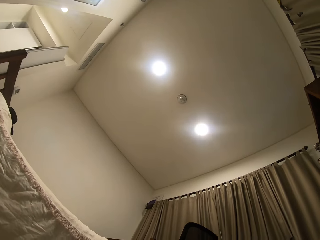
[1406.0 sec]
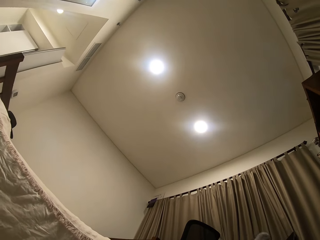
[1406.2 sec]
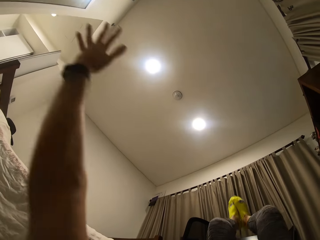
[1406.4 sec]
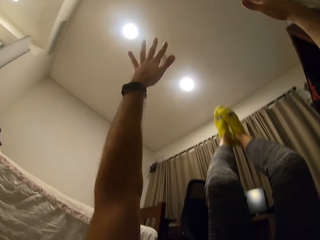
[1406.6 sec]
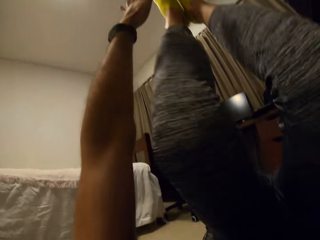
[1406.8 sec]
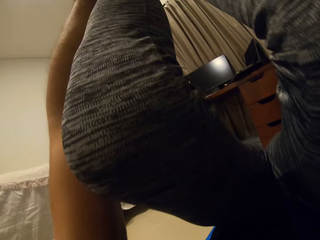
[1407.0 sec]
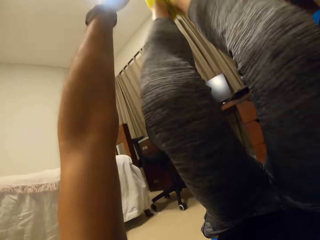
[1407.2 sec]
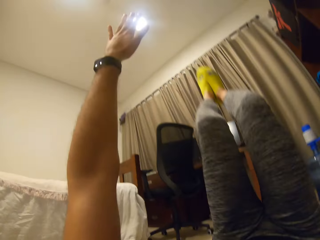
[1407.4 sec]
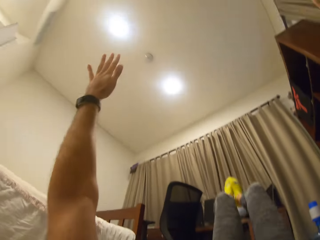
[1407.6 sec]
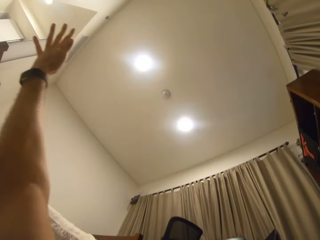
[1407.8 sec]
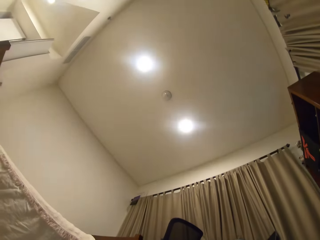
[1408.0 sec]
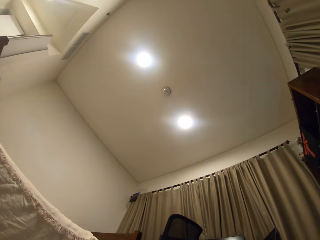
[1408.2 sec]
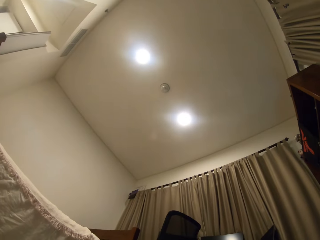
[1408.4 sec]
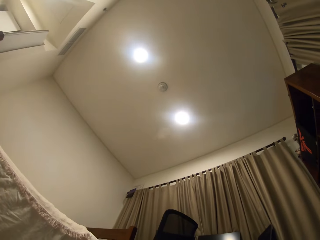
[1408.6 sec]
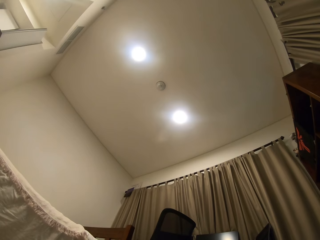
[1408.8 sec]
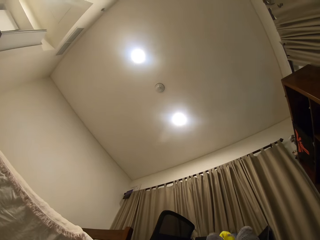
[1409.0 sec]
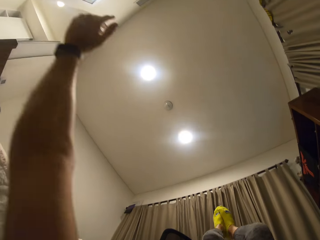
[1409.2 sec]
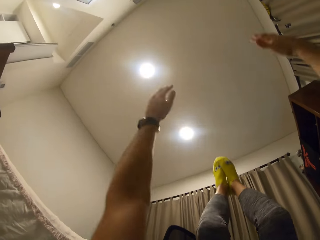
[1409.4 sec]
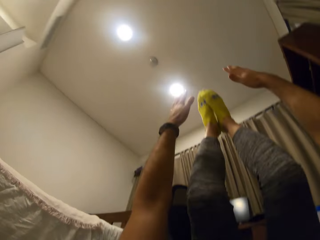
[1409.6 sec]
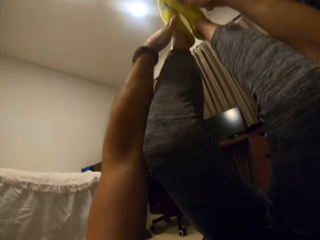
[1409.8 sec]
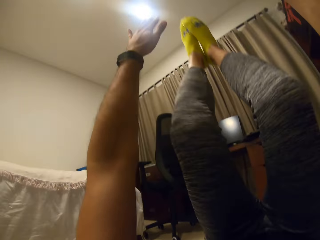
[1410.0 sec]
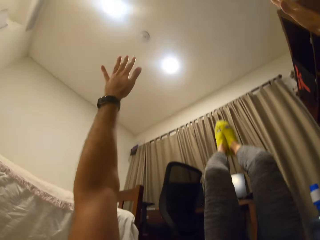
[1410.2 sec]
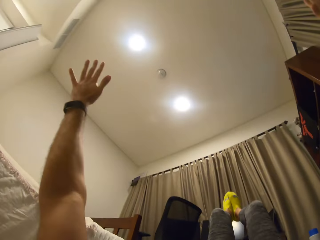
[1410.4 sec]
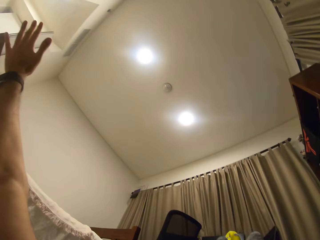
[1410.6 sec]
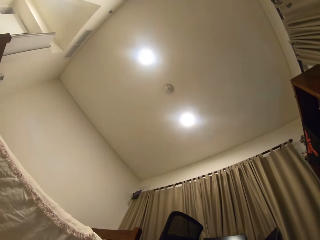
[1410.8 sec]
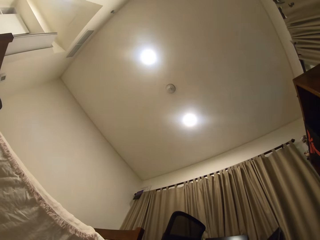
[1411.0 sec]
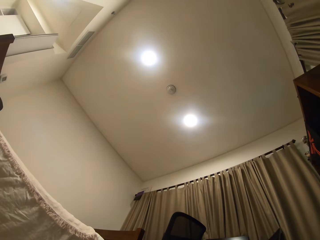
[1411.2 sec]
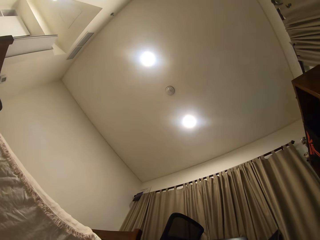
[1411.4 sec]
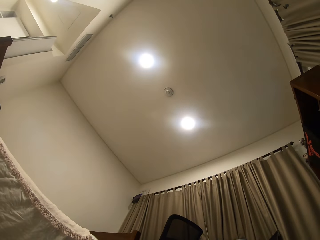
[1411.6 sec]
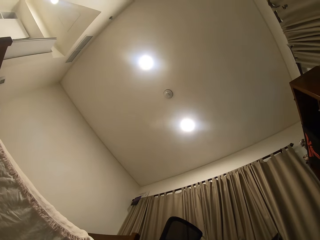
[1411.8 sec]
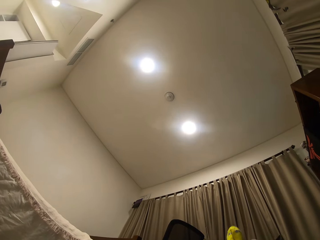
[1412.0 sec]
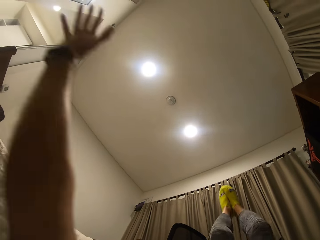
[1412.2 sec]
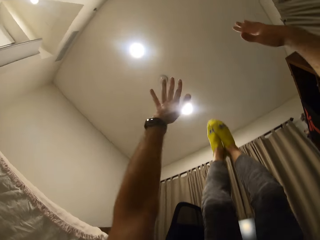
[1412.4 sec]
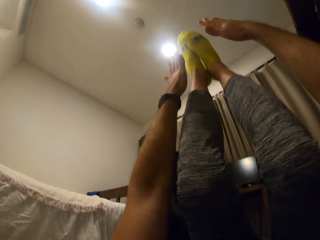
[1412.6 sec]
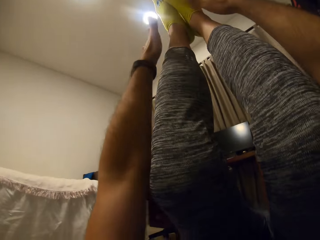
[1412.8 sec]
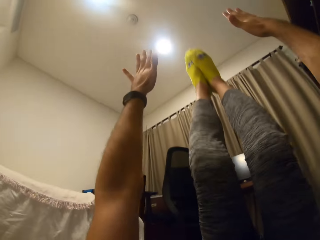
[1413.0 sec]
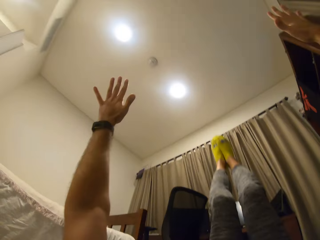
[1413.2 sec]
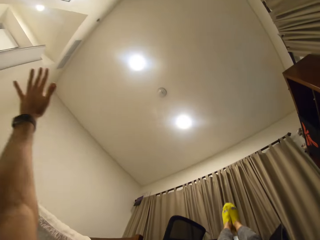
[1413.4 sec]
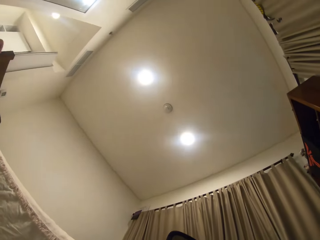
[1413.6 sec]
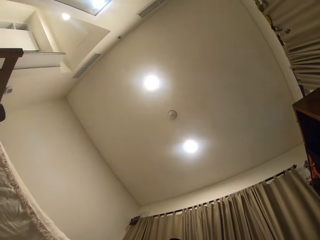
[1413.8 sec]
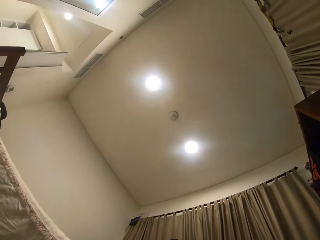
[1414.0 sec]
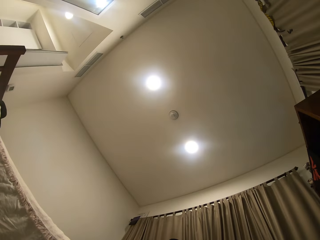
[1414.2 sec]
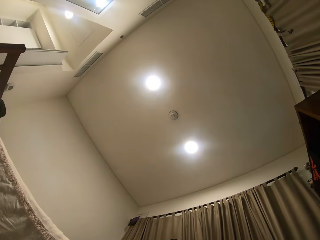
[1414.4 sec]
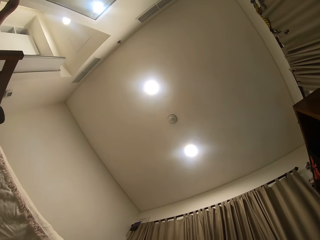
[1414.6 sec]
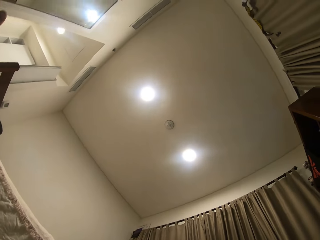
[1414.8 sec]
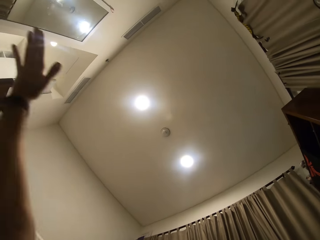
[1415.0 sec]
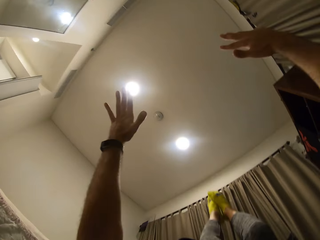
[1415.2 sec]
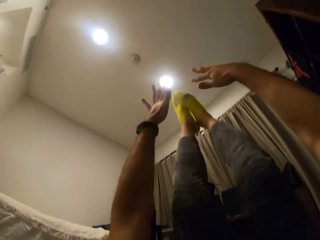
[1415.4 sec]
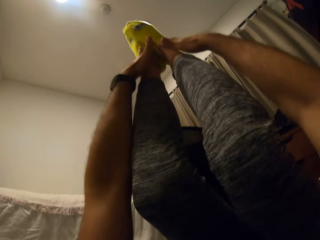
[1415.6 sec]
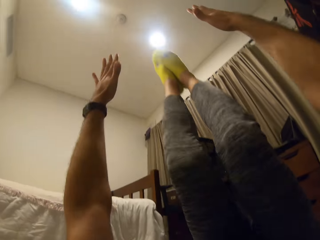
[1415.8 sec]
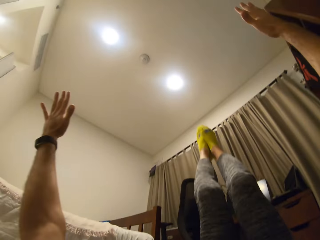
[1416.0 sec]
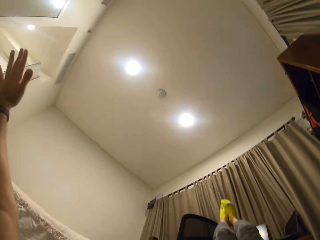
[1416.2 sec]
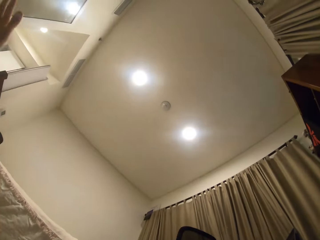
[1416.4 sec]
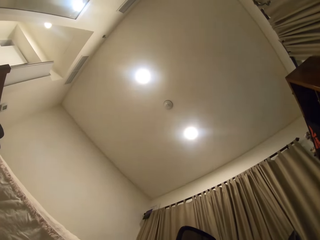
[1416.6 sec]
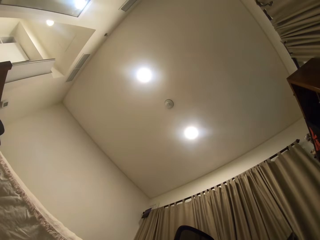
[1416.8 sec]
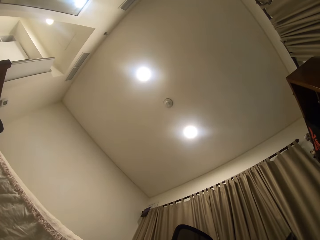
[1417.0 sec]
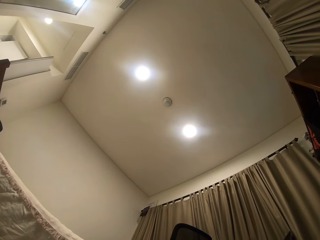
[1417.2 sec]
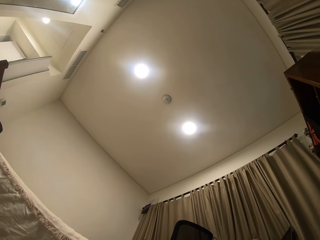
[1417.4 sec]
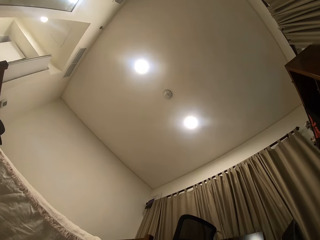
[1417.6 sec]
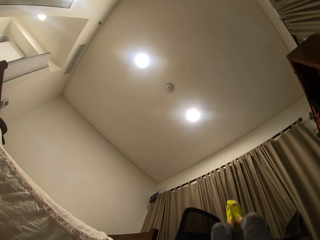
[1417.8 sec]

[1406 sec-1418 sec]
The camera wearer exercises his body. He looks at the ceiling. He exercises his body. He looks at the ceiling. He exercises his body. He looks at the ceiling. He exercises his body. He looks at the ceiling.

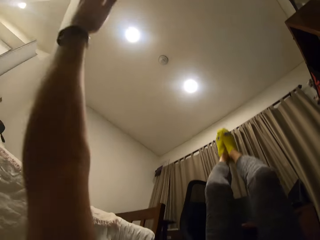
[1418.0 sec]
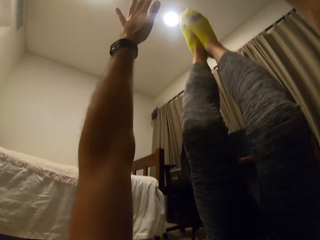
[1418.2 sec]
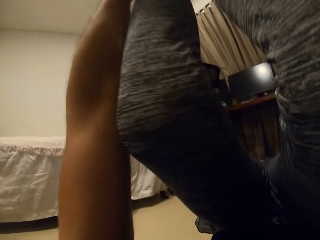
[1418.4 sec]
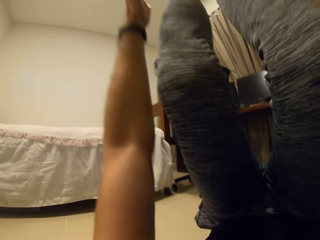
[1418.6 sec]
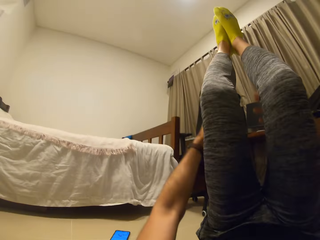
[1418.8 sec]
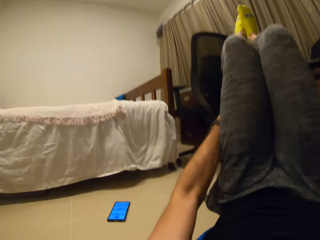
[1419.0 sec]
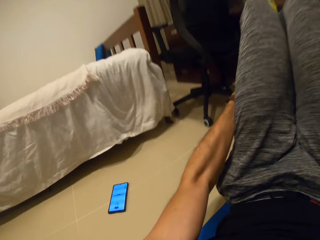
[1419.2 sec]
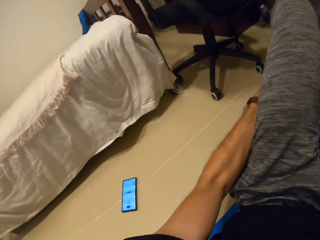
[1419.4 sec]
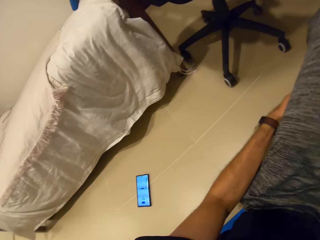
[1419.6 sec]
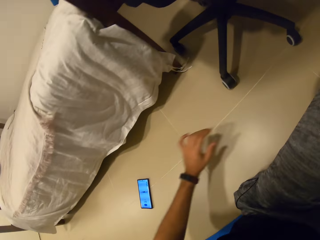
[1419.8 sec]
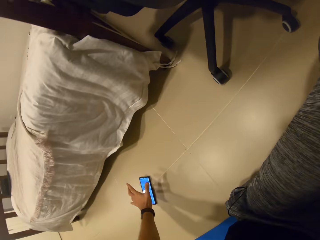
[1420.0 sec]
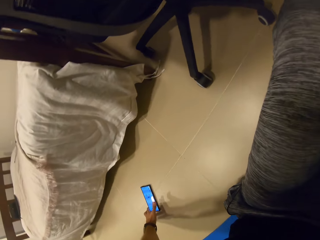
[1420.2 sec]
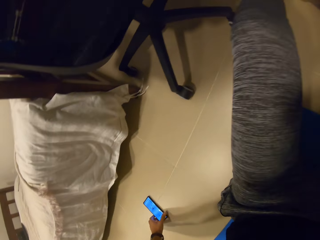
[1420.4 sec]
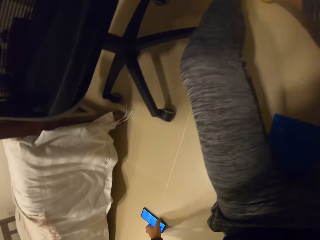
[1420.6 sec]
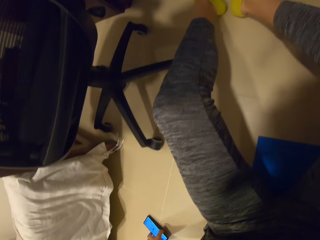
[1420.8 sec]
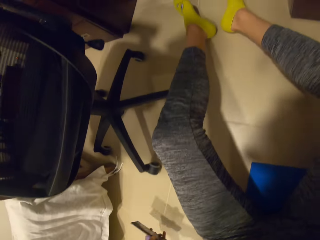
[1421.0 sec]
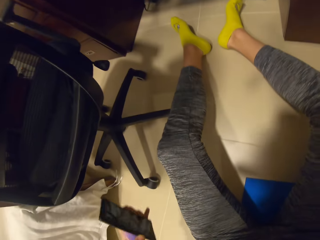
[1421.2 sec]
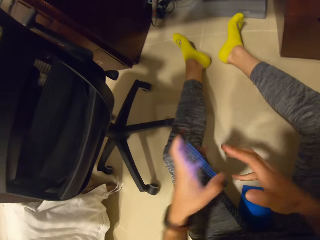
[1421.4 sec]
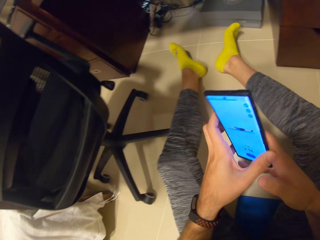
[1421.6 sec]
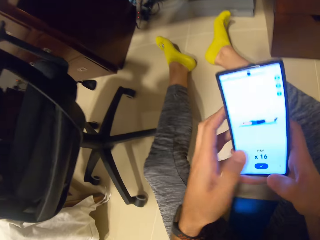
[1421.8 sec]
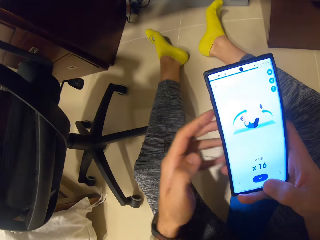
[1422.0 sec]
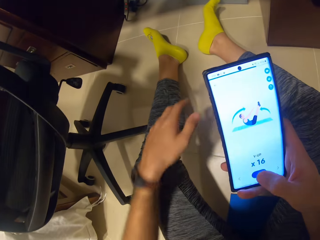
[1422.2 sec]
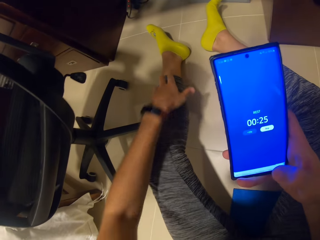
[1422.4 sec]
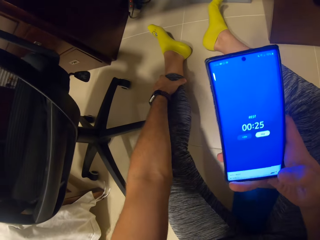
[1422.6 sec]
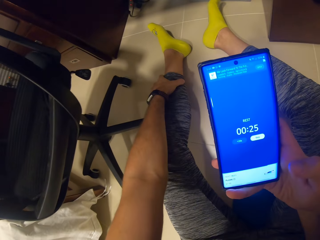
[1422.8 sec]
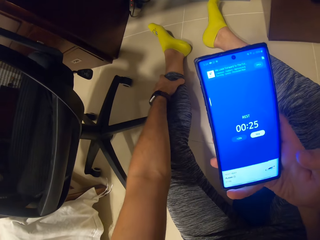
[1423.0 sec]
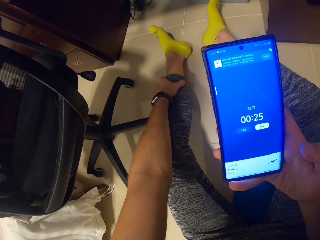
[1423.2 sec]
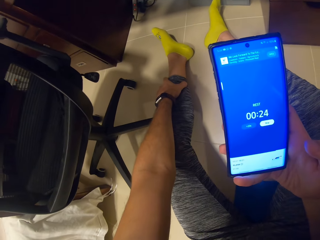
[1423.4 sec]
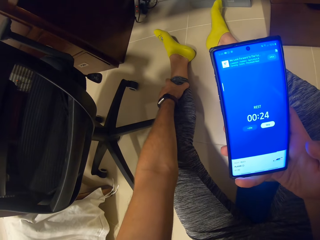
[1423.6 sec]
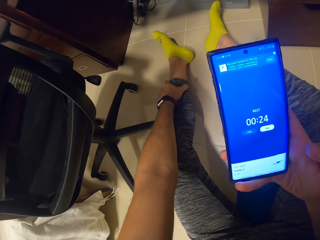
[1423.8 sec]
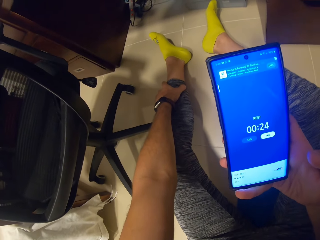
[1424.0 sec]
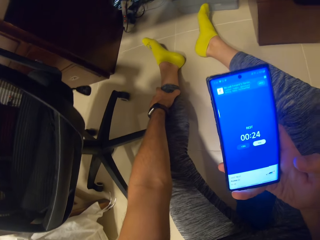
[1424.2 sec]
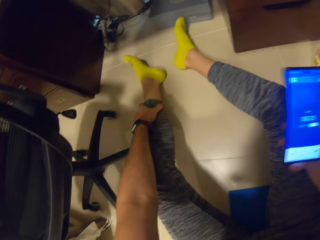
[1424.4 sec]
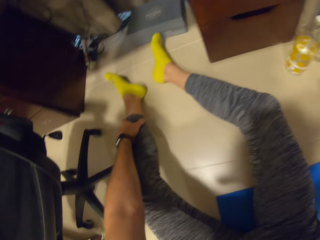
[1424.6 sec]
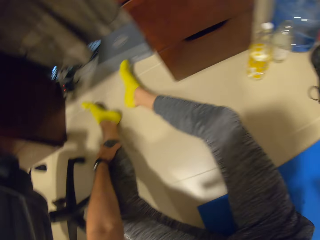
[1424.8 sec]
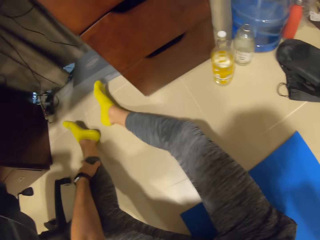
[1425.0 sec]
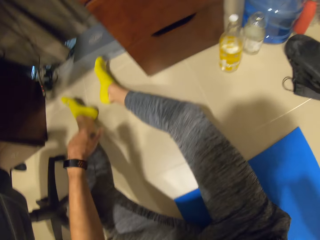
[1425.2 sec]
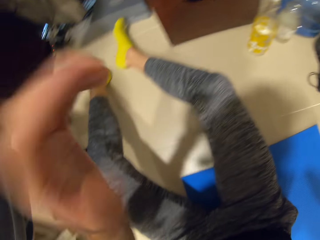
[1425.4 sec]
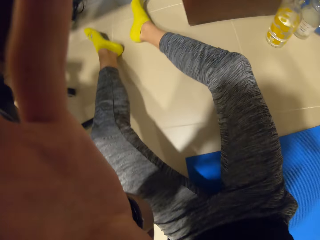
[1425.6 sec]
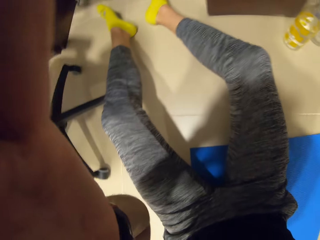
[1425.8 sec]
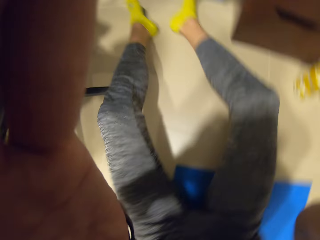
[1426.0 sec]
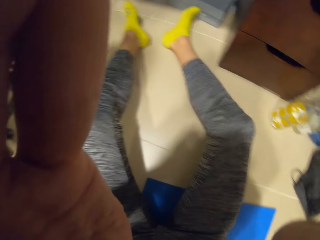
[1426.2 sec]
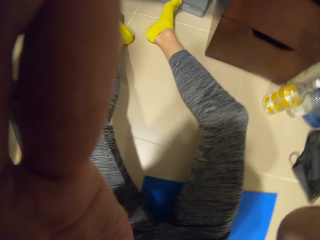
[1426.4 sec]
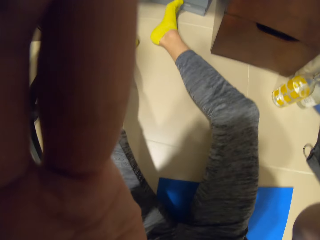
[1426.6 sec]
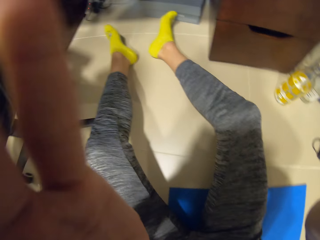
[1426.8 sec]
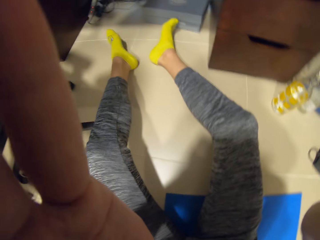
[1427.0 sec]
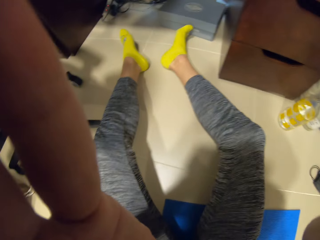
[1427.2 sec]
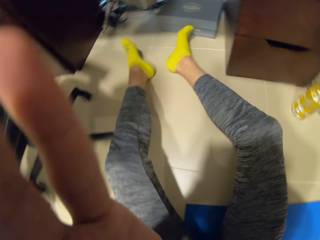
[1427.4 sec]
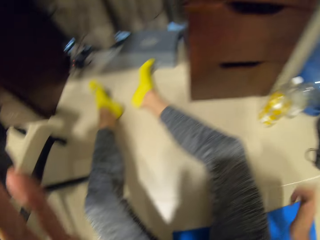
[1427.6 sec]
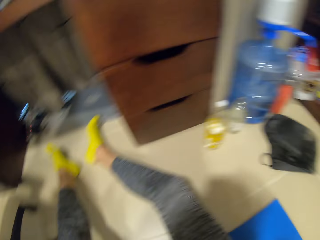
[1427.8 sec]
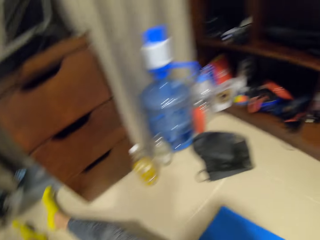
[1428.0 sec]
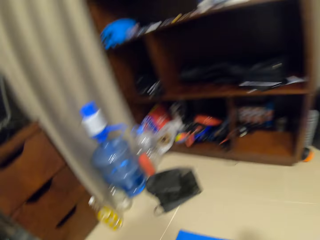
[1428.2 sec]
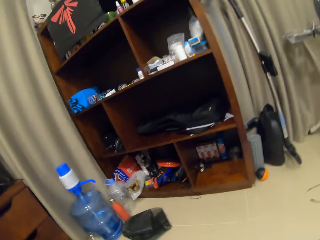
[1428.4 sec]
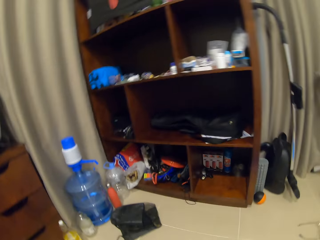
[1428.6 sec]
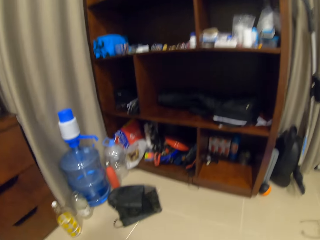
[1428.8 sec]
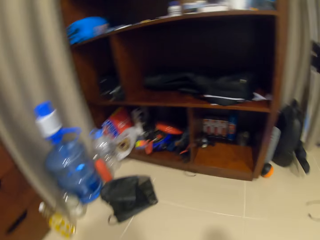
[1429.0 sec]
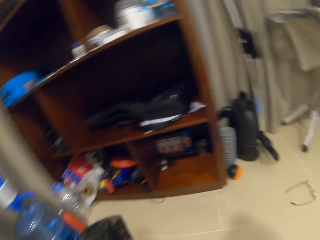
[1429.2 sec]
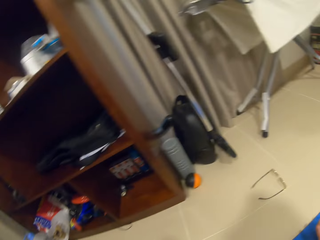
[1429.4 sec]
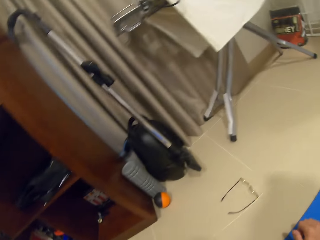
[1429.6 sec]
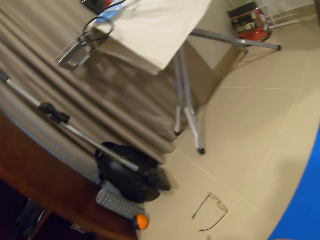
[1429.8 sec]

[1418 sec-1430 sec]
The camera wearer exercises his body. He holds his leg. He picks up a phone on the floor with his left hand. He transfers the phone from his left hand to his right hand. He operates the phone with his right hand. He holds his leg. He drops the phone on the floor with his right hand. He adjusts his camera with his left hand. He looks around the room.
